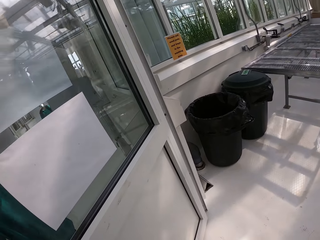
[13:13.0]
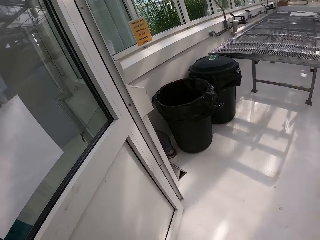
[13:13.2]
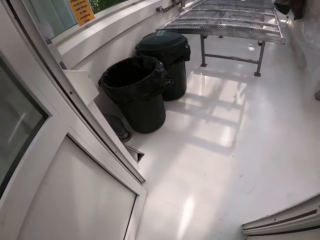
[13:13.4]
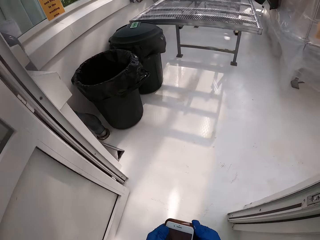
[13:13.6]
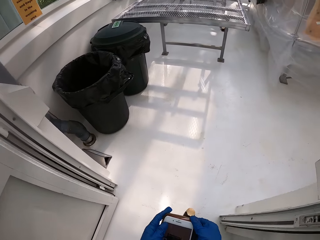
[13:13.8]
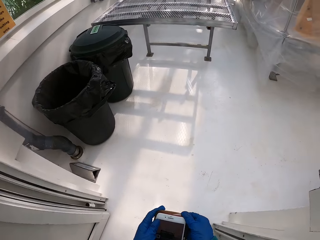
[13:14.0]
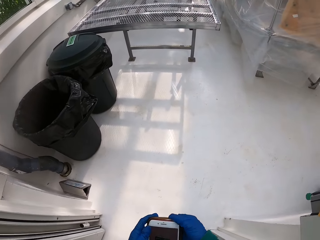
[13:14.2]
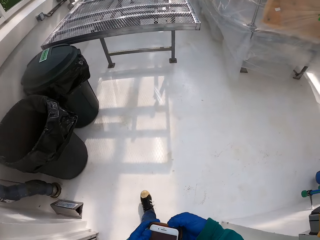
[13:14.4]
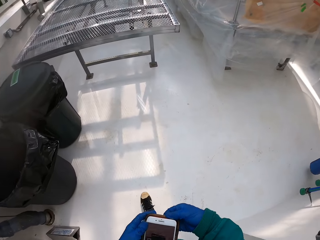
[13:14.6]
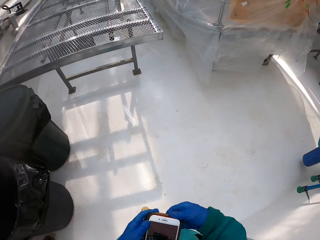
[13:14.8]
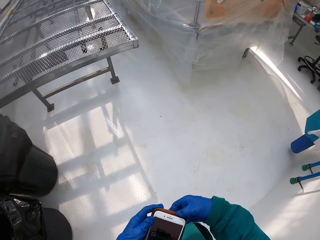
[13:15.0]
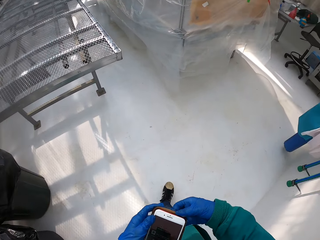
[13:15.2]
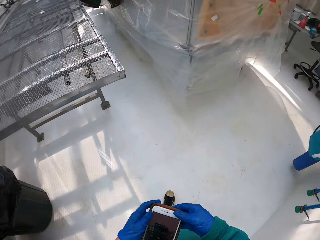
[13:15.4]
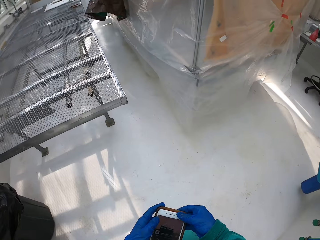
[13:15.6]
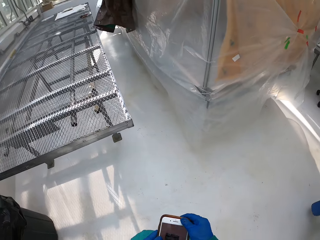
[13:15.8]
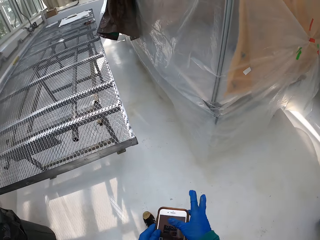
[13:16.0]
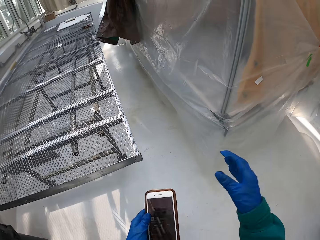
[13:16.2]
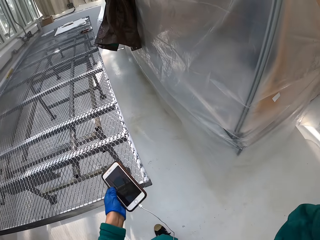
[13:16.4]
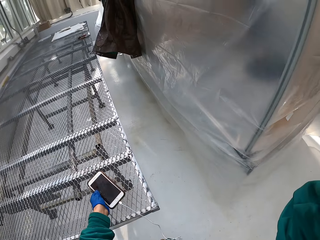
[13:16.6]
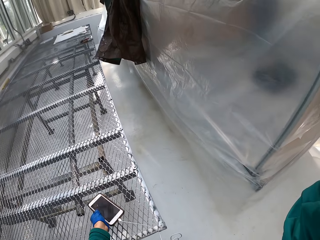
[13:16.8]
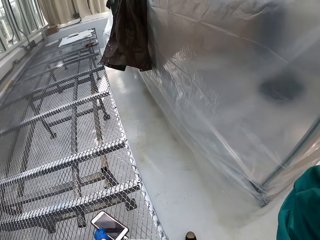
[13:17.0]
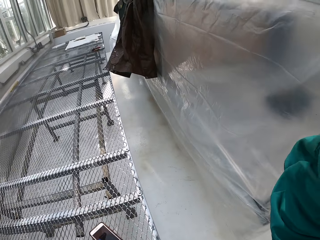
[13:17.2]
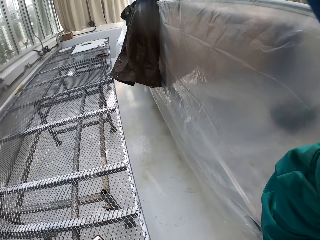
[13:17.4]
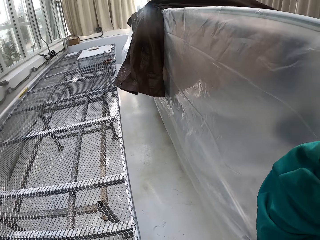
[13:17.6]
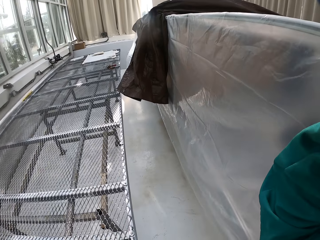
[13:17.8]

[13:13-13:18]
The camera wearer puts the card under the phone cover. They touch the camera.
